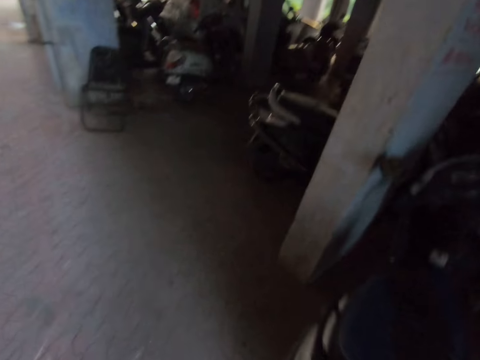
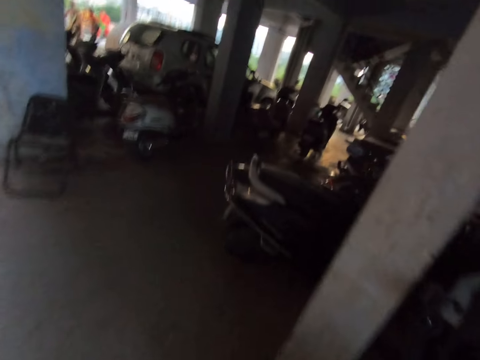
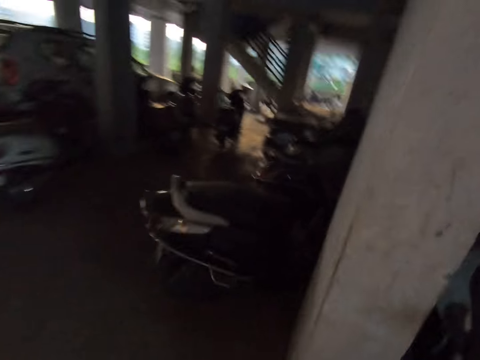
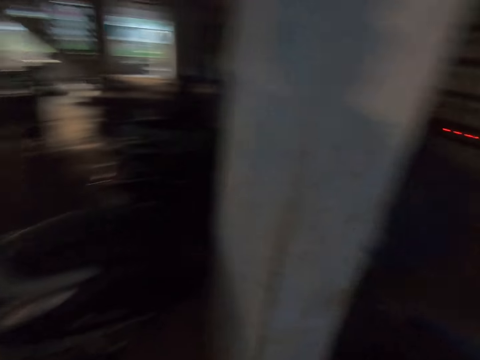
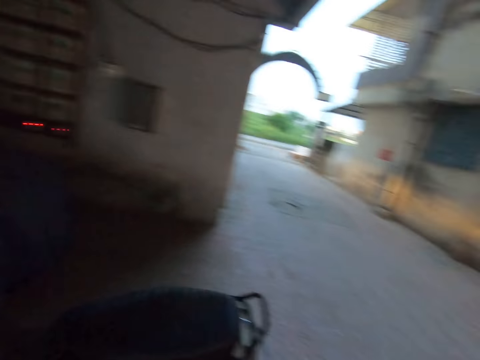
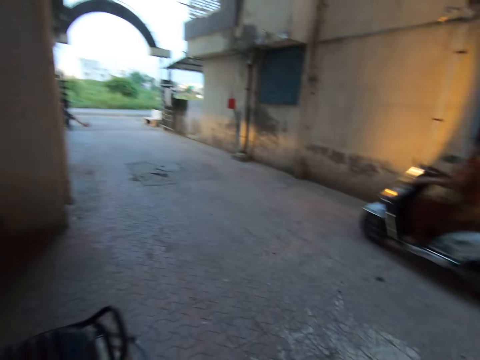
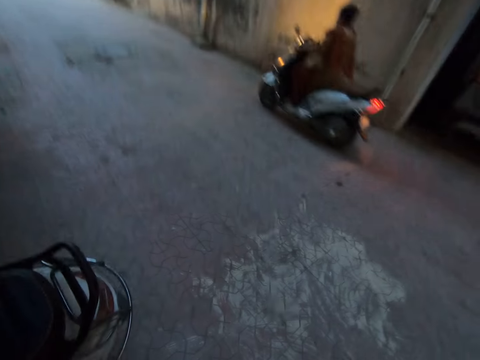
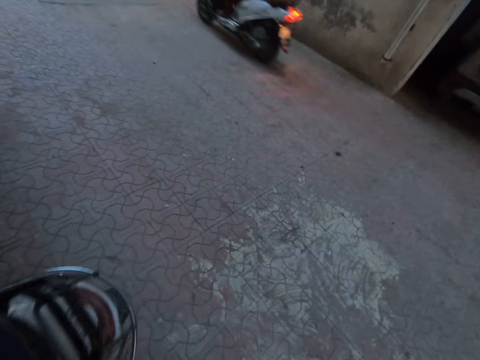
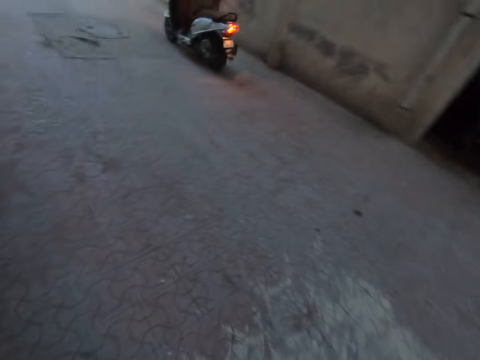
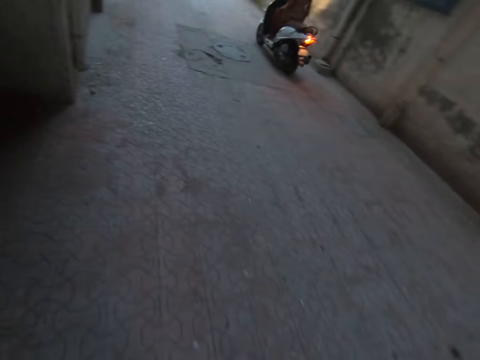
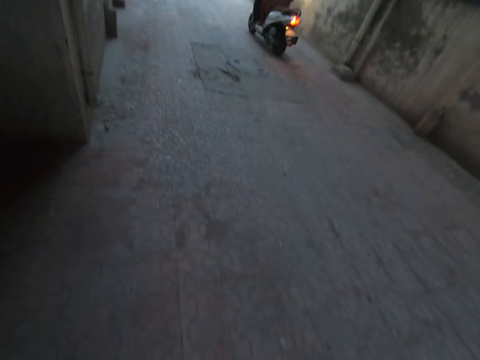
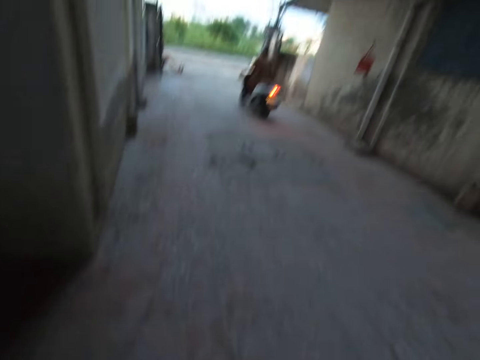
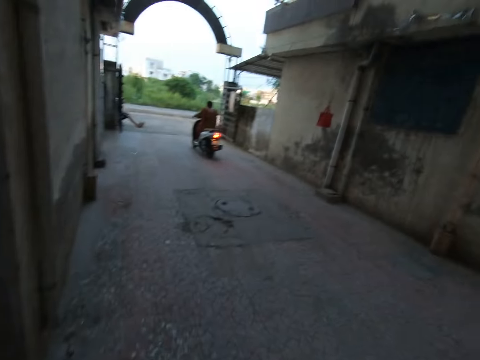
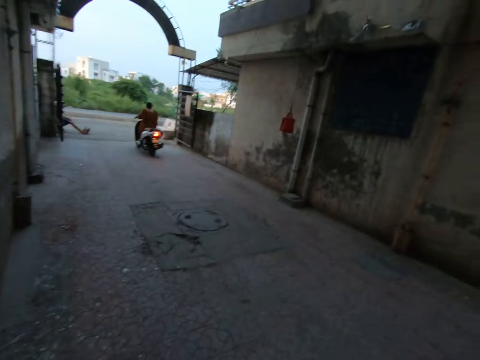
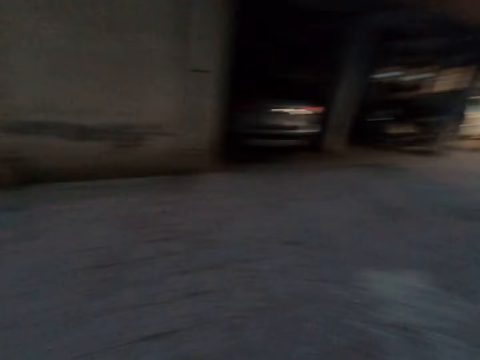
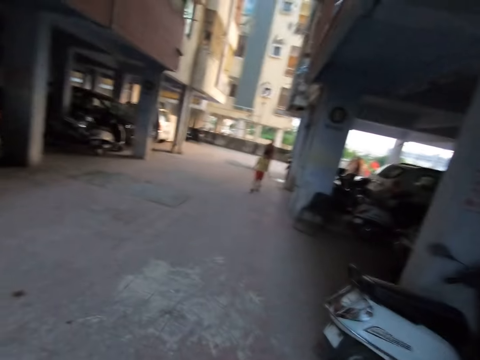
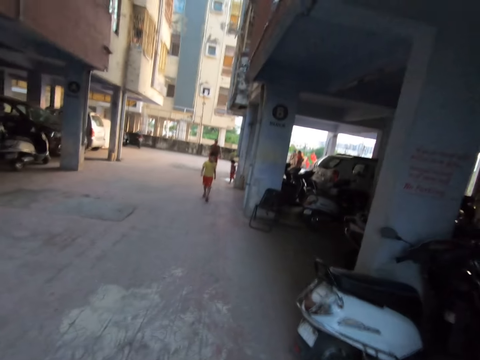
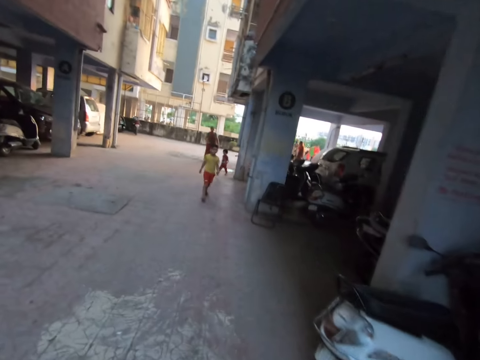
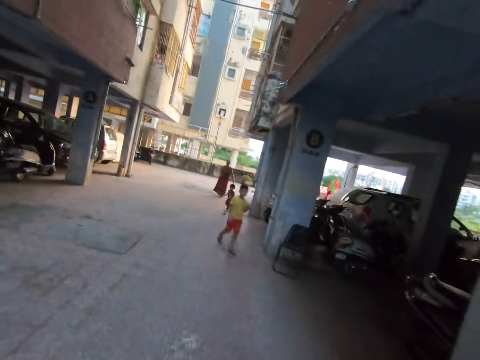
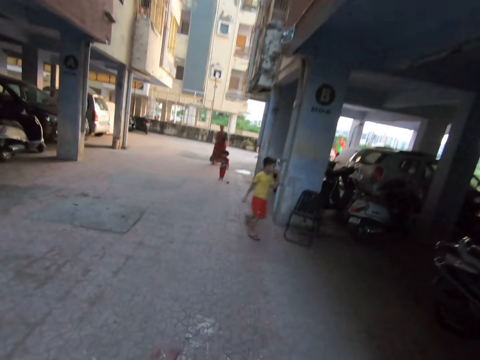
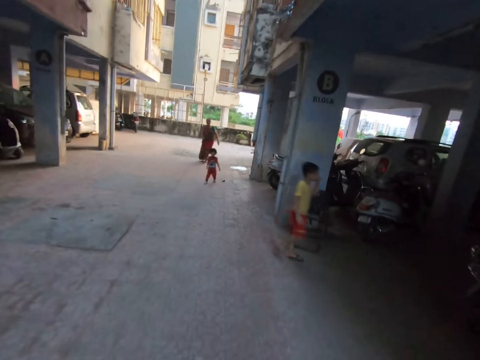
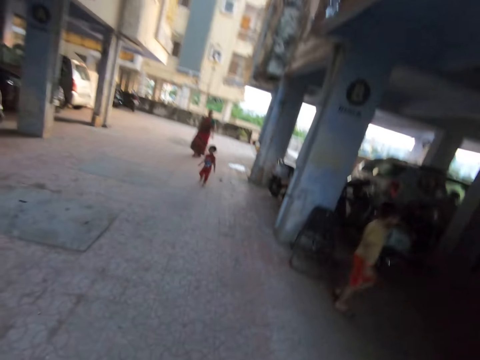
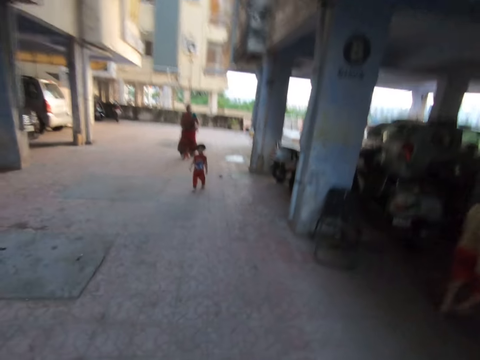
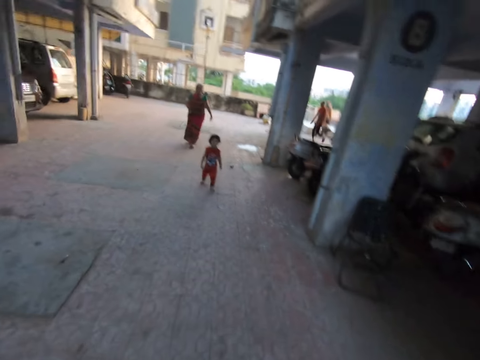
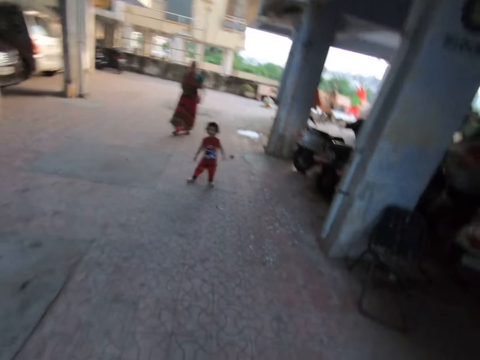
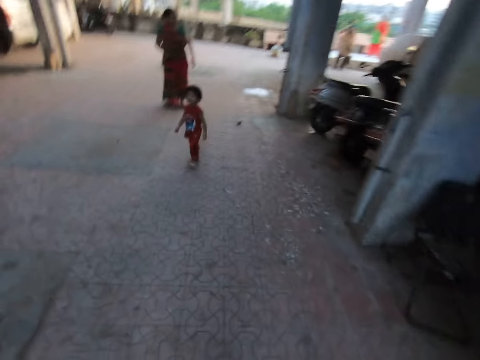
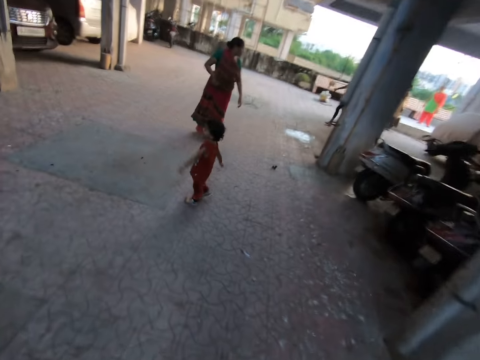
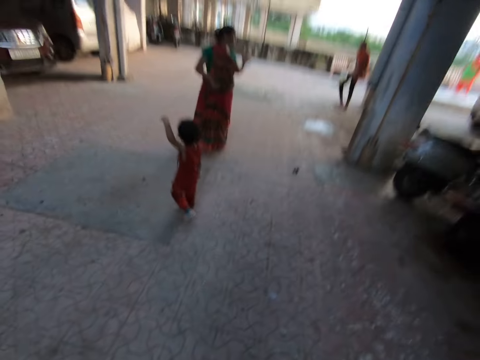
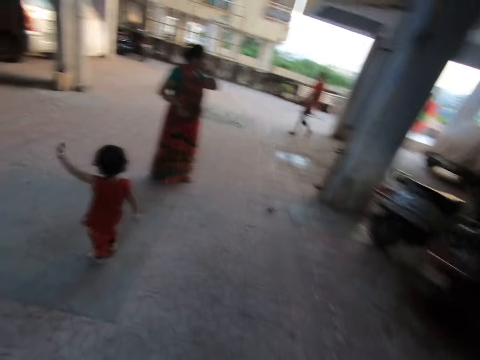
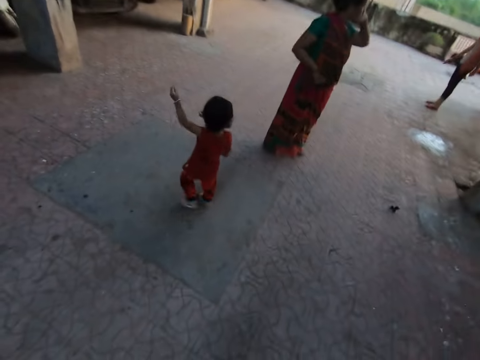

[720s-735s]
The camera wearer turns around. They turn around again. They walk a few steps. They speak with a child. The child walks around.

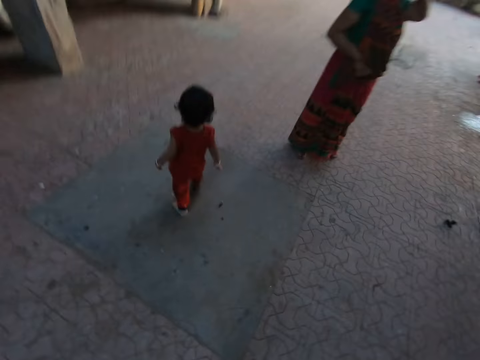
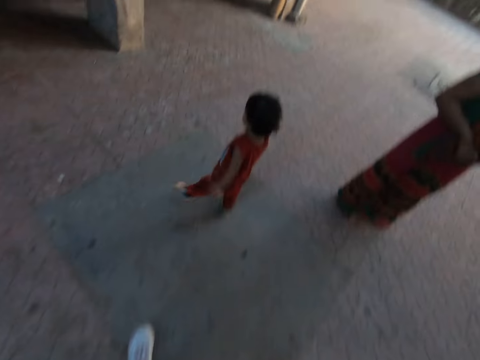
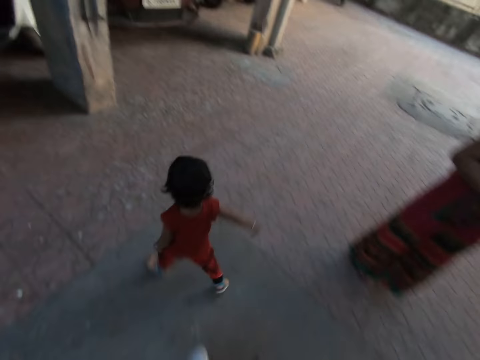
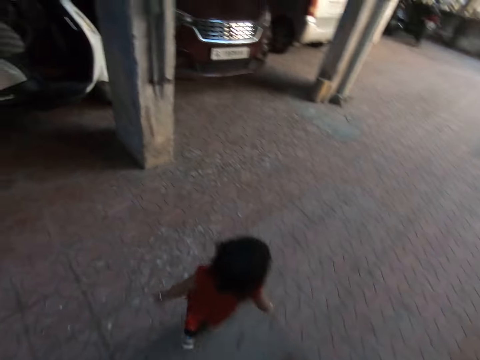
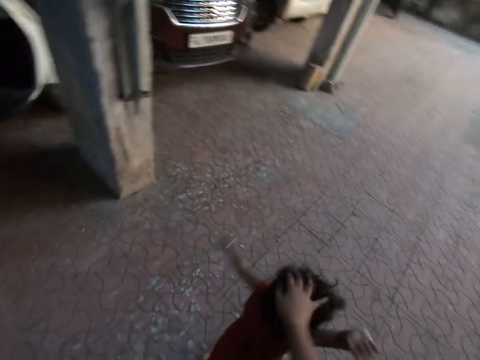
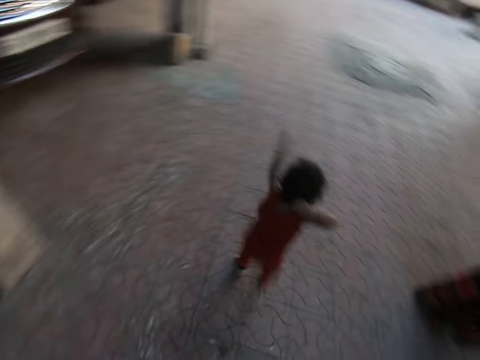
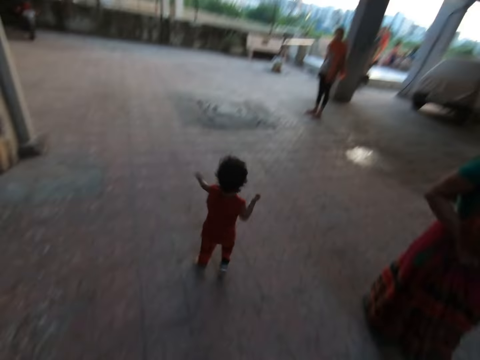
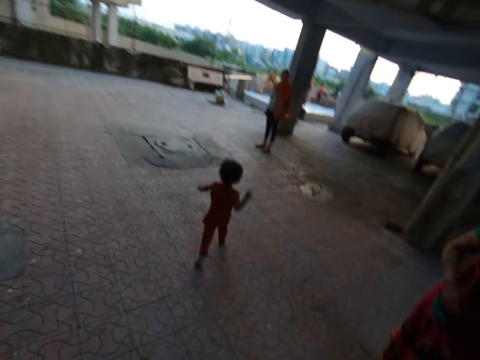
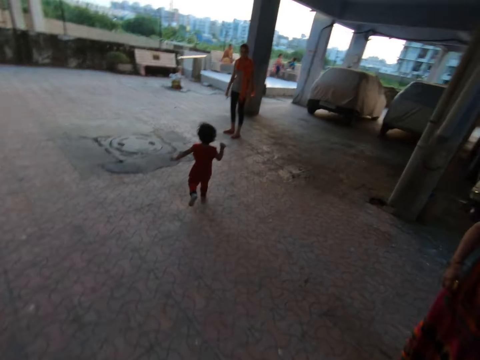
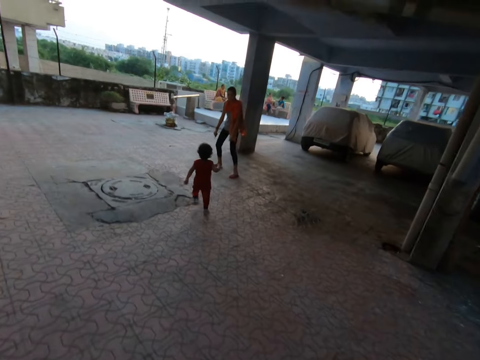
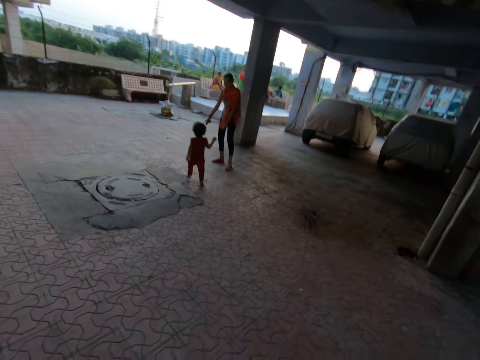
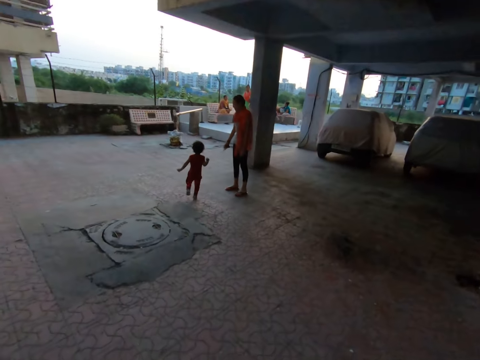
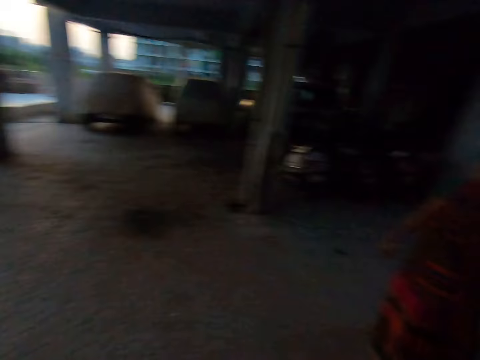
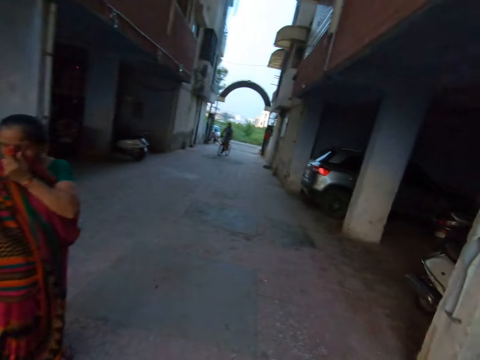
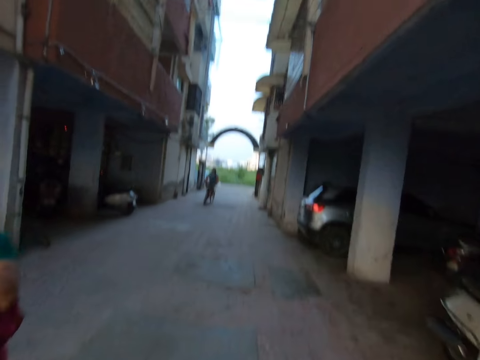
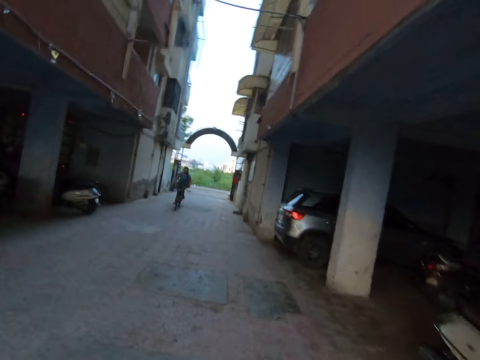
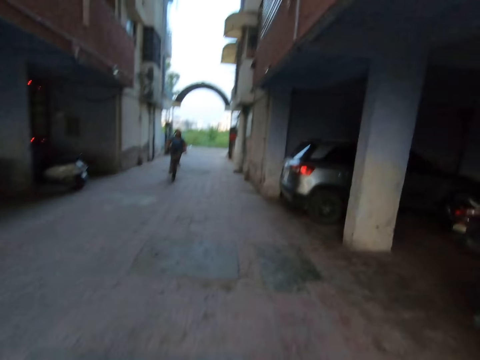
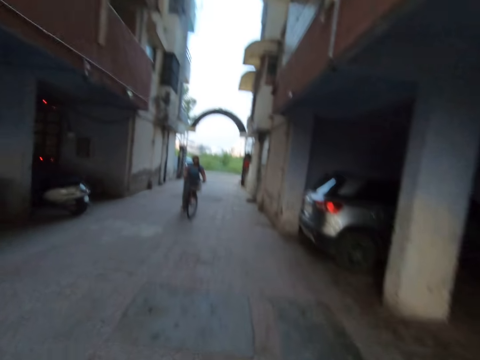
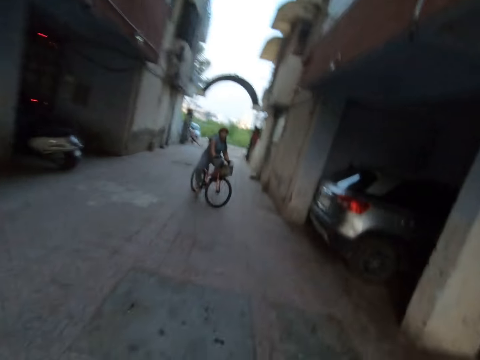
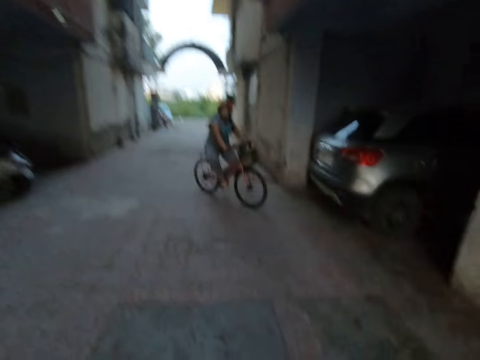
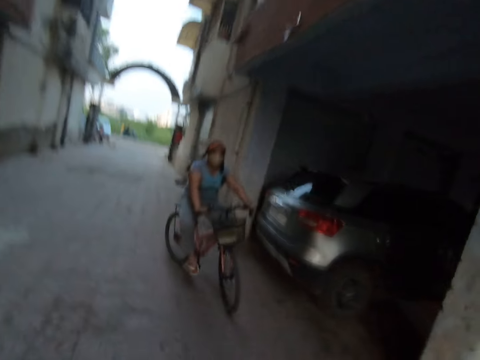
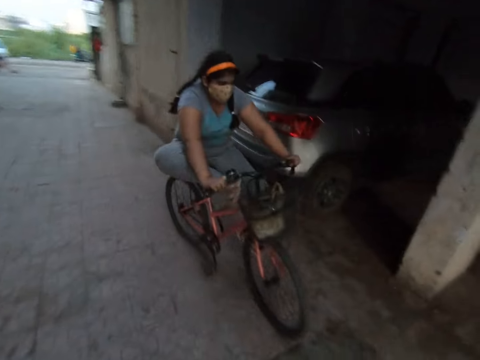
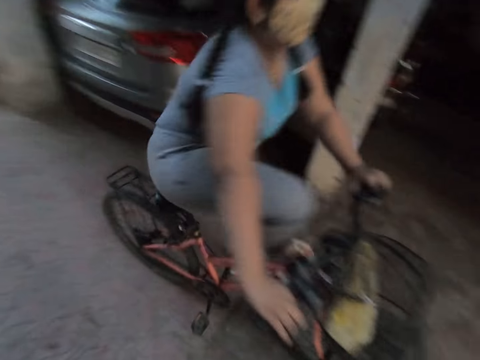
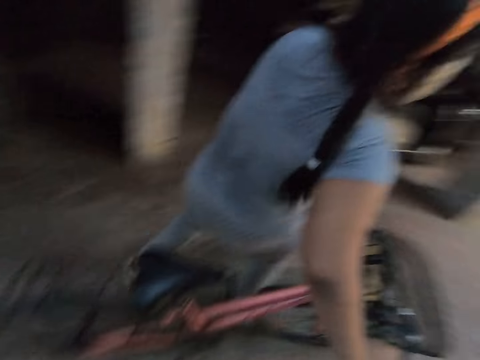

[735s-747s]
The camera wearer touches the child's hair. The child runs around. The camera wearer walks around. They turn around. They speak with a woman. They walk around. A woman rides the bicycle.
